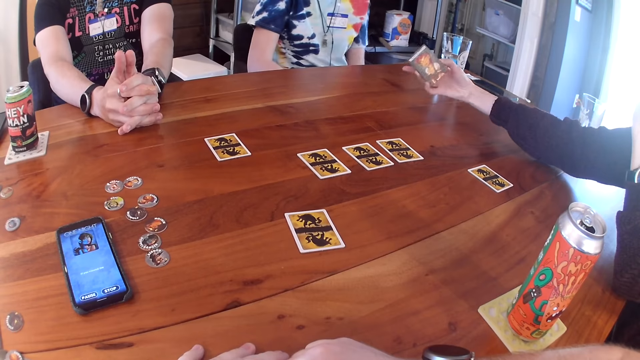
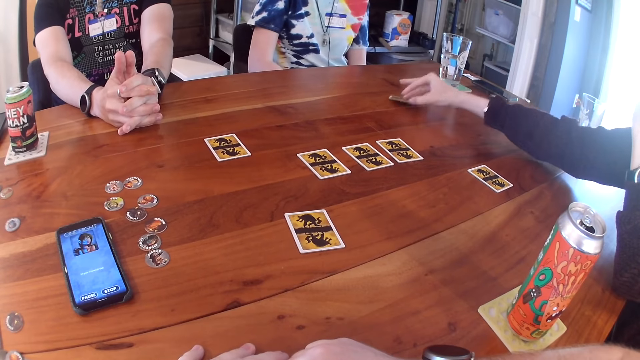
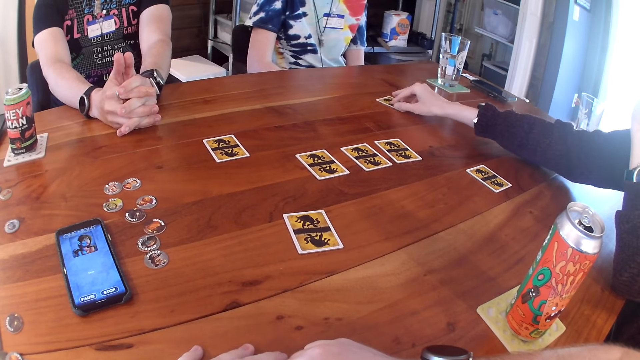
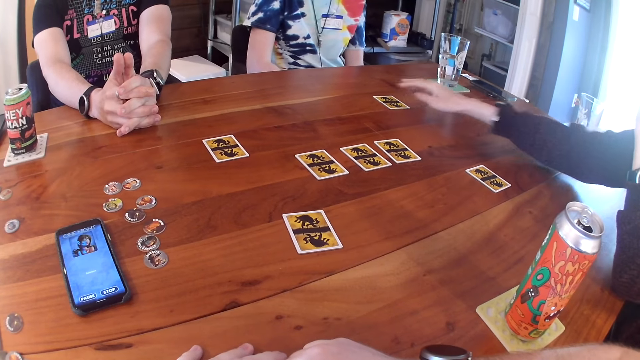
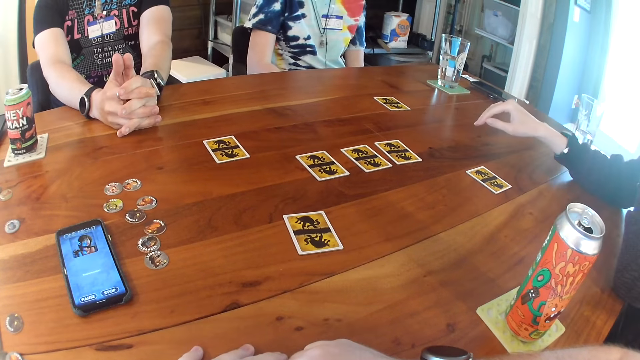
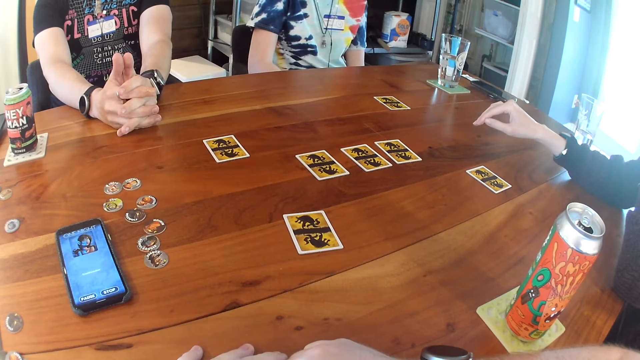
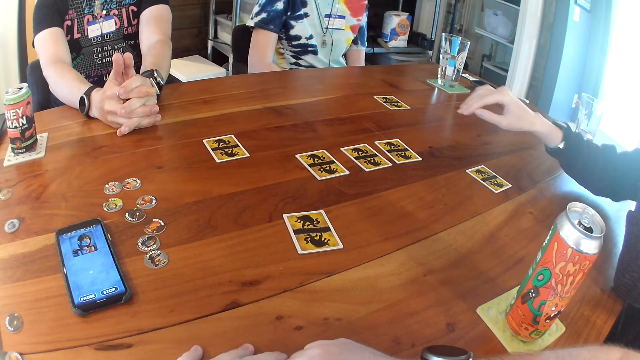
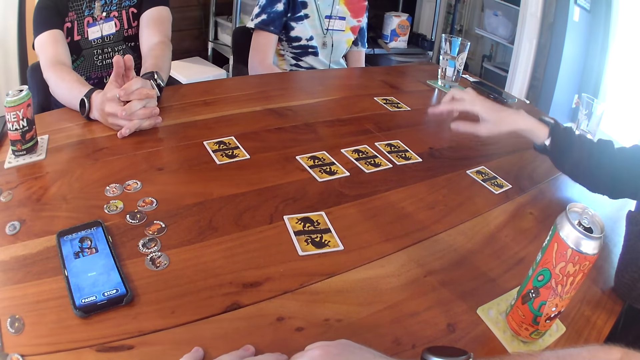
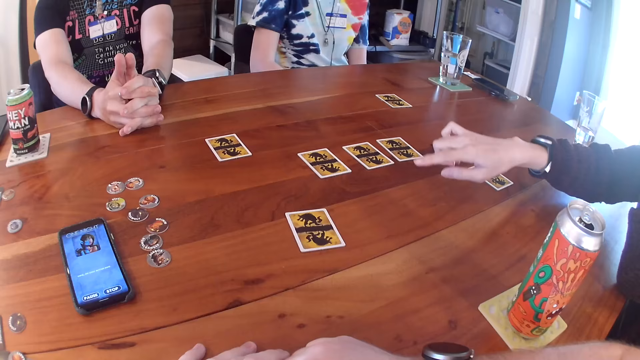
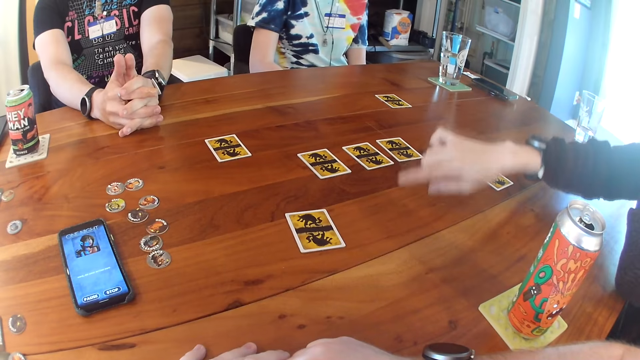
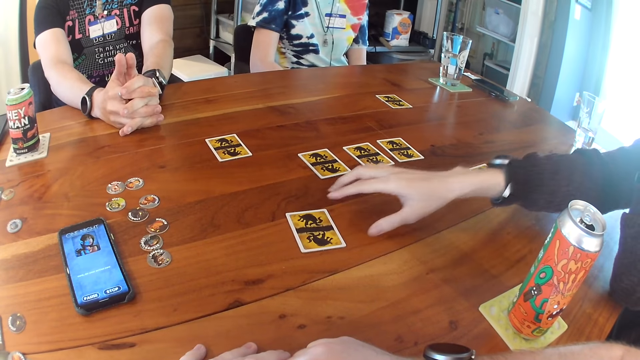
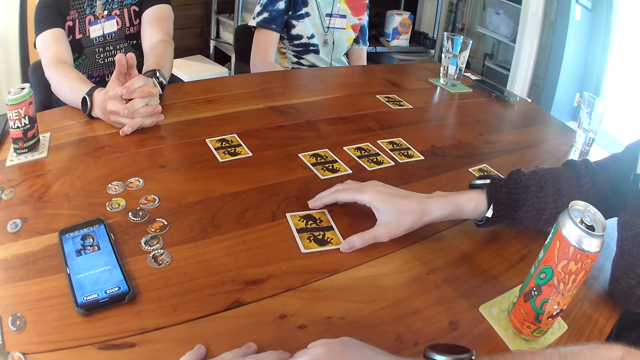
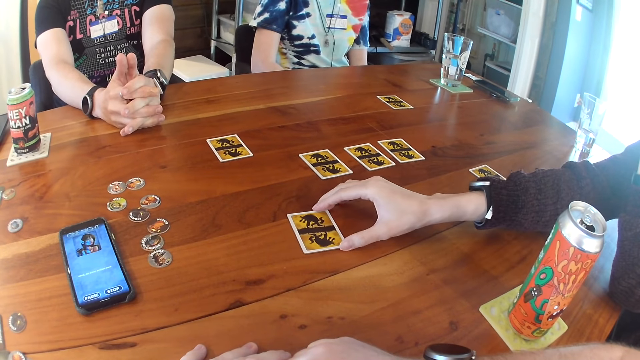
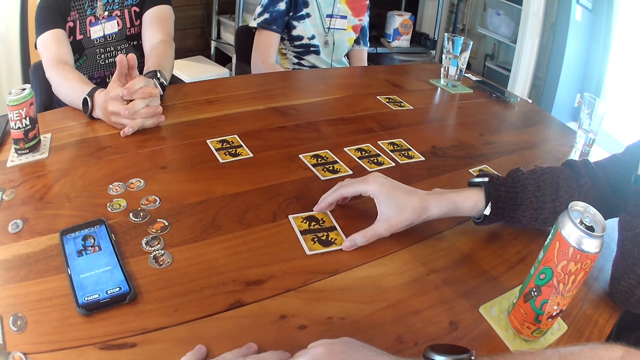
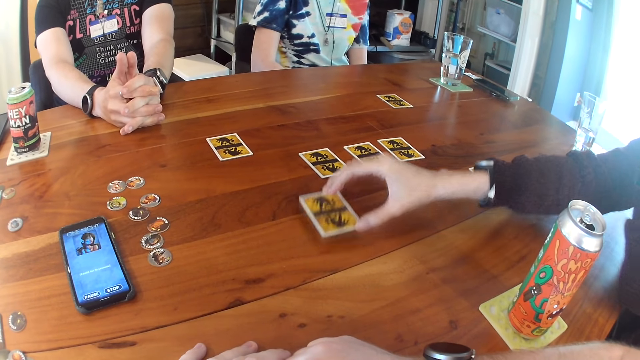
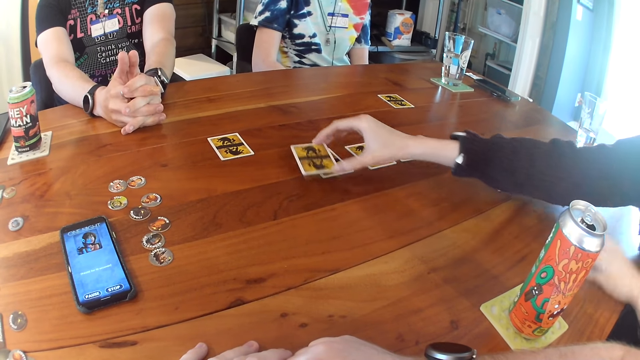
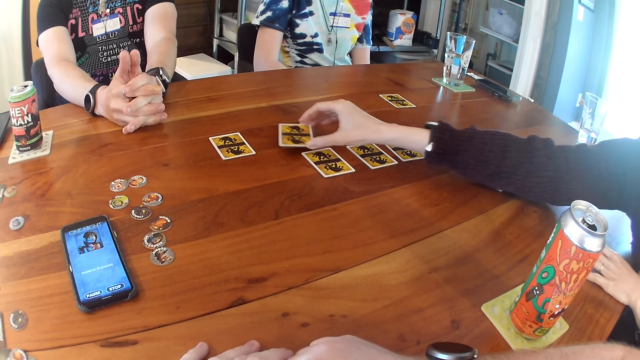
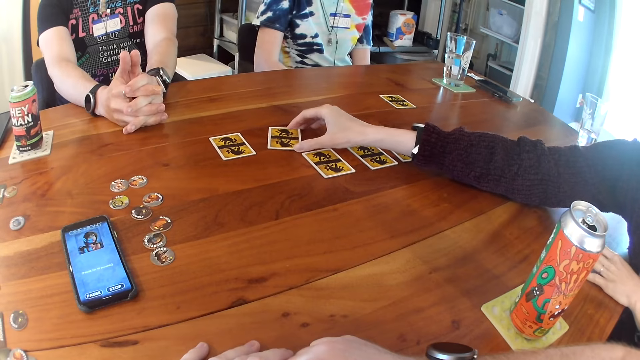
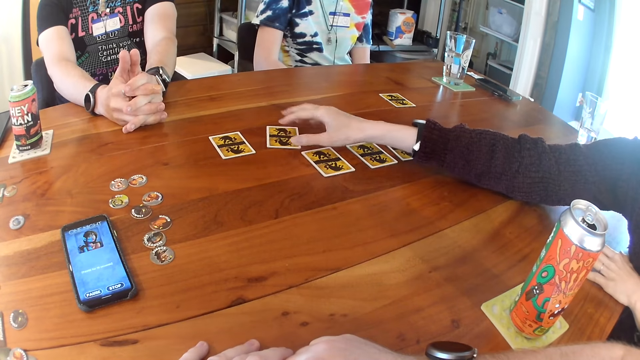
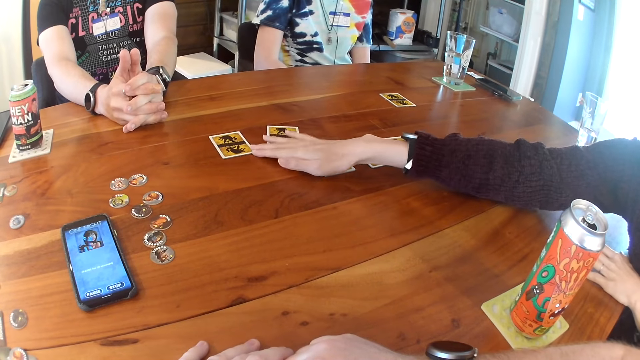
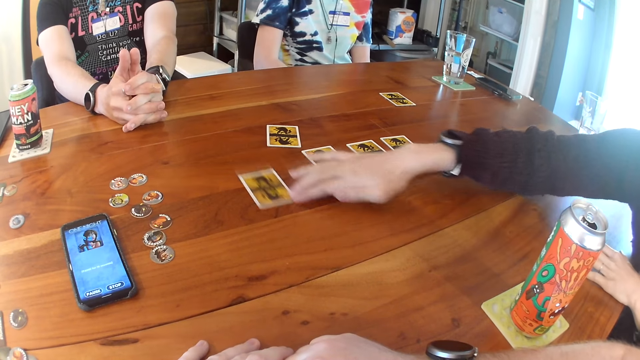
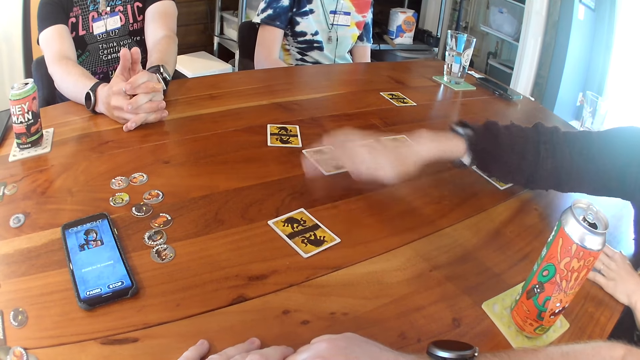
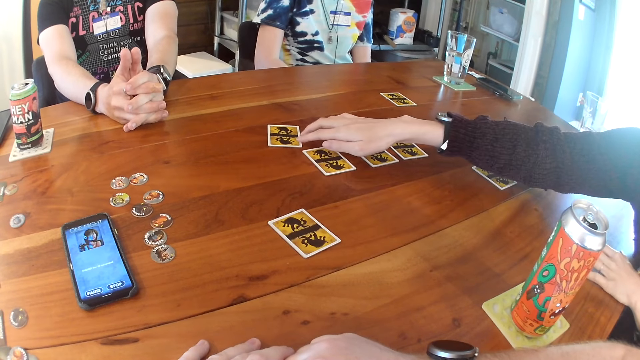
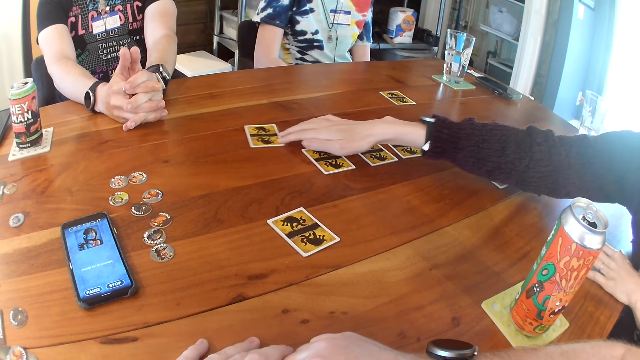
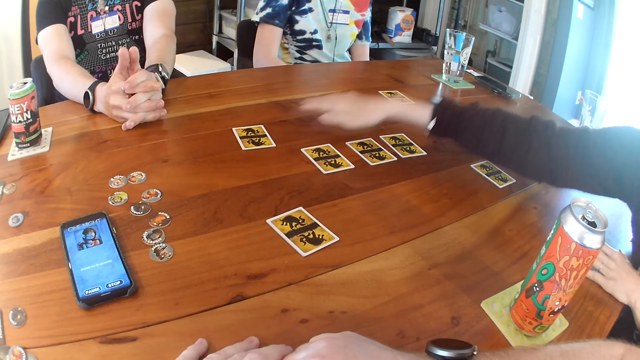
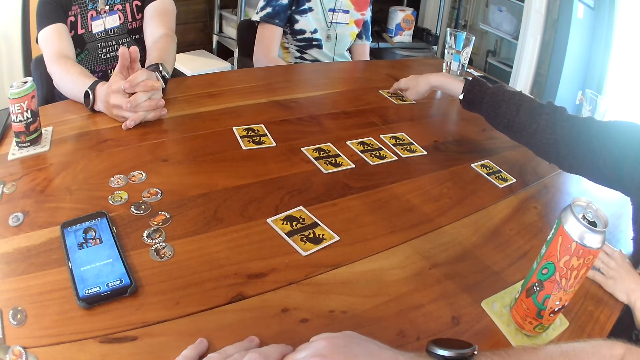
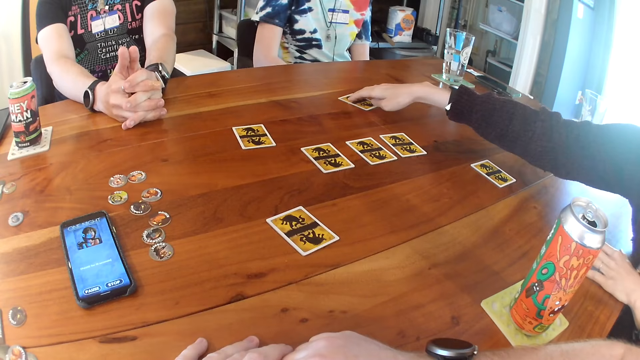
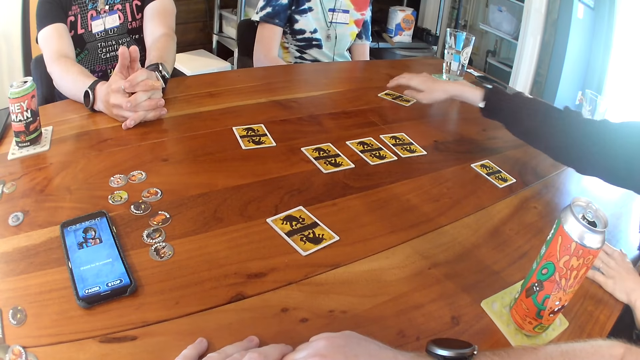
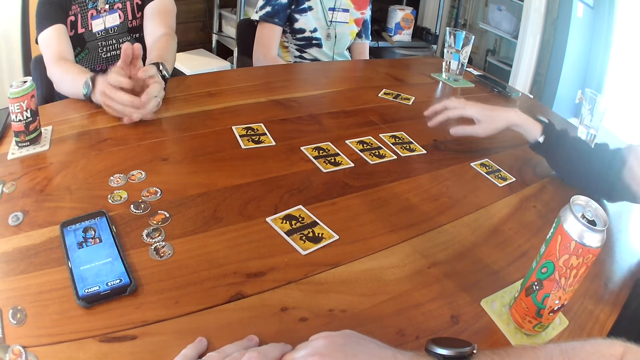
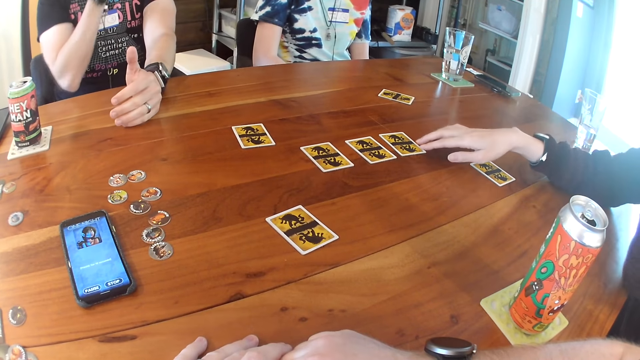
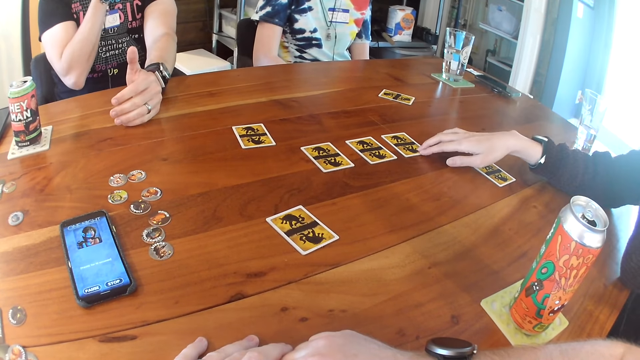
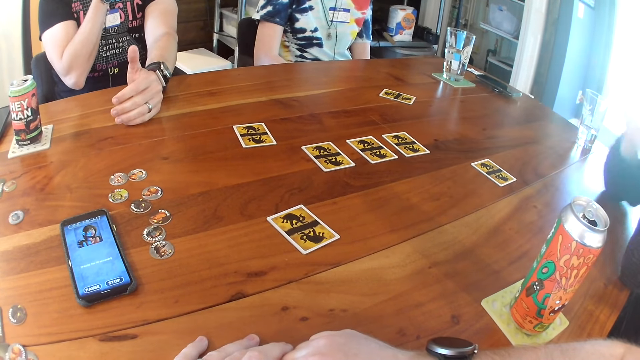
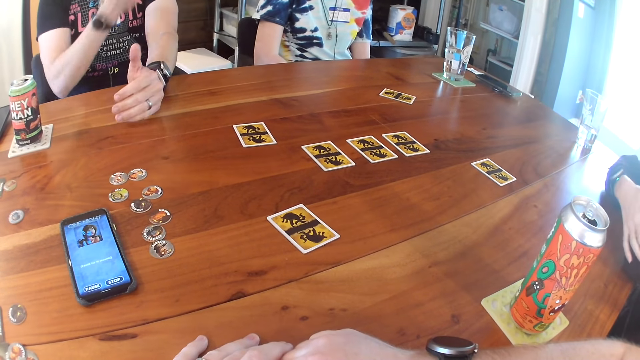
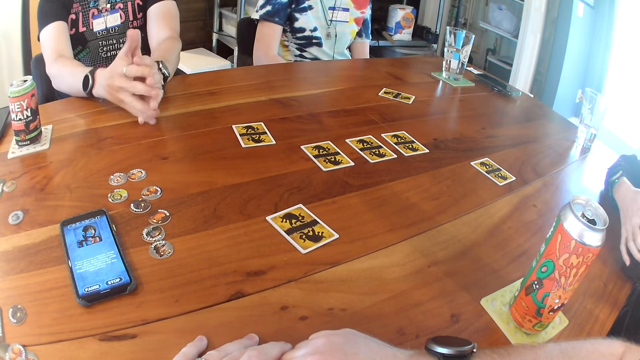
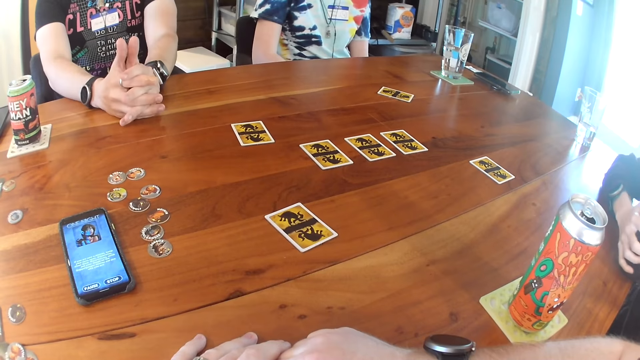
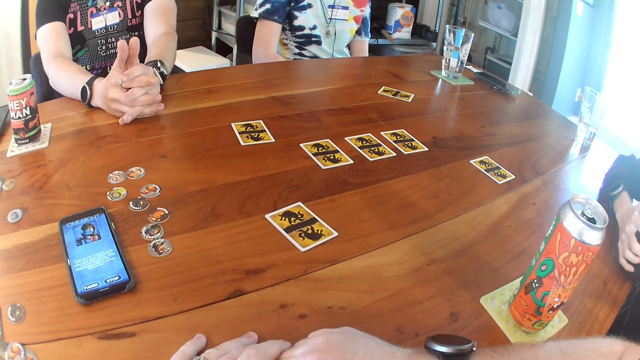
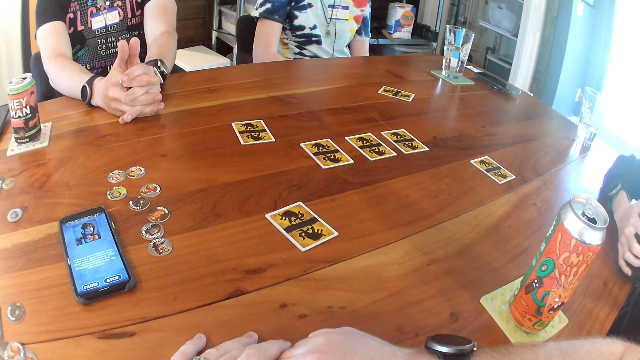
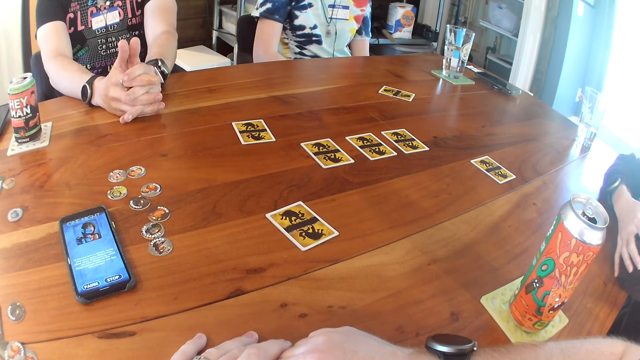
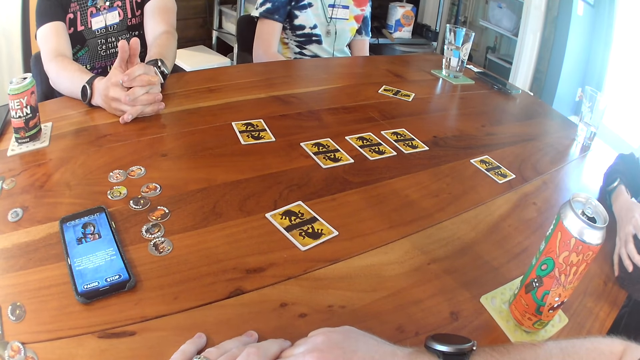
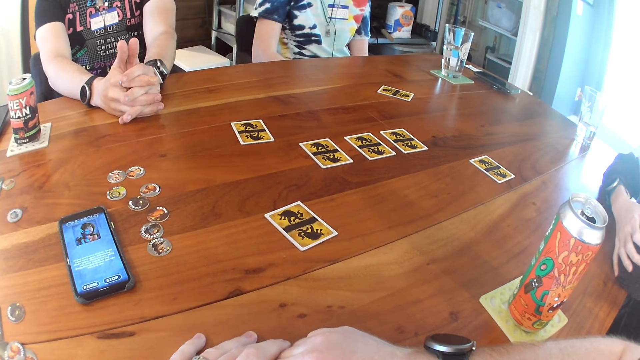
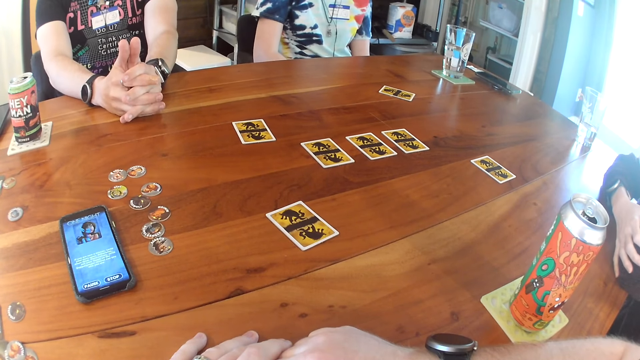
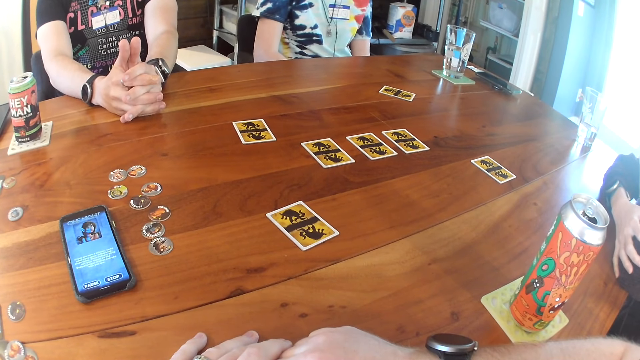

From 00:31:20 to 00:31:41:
The woman drops the card in her right hand on the table. The woman takes the card. She moves the card on the table with her right hand repeatedly. She pushes another card. She touches the card on the table with her right hand.
